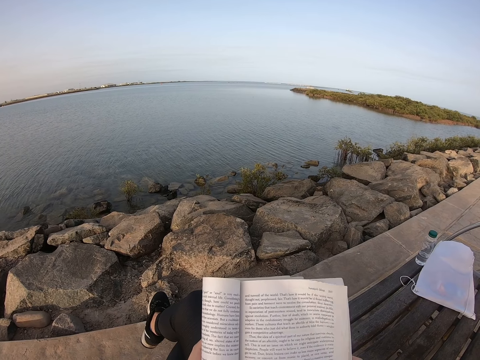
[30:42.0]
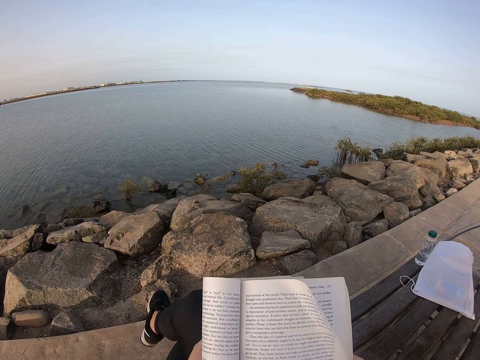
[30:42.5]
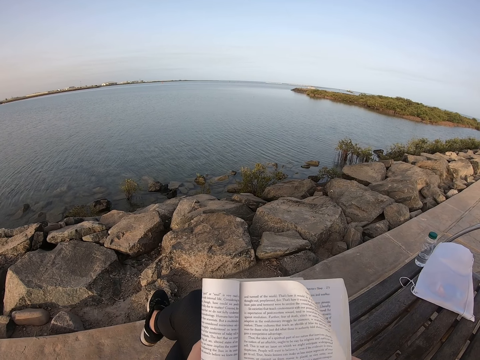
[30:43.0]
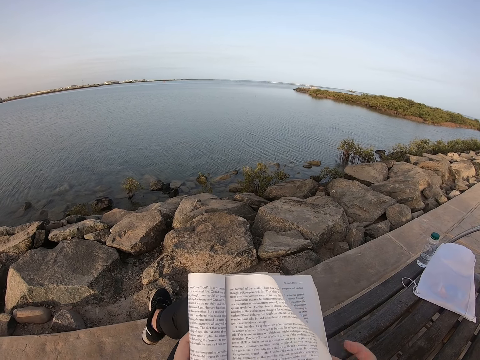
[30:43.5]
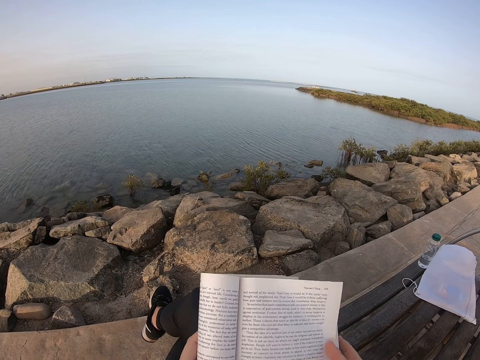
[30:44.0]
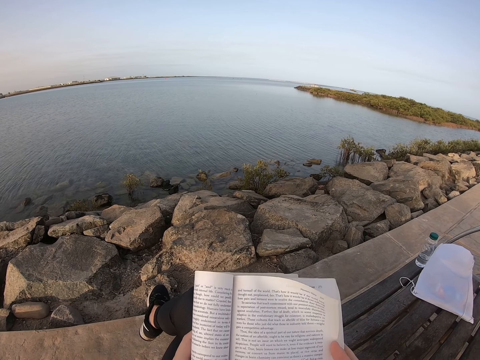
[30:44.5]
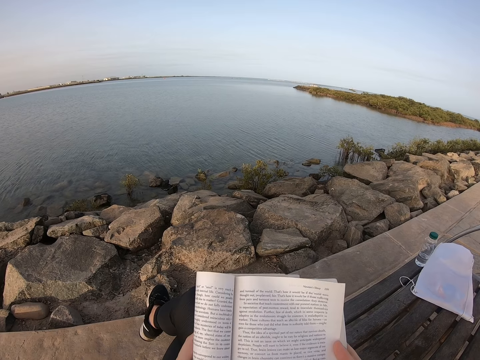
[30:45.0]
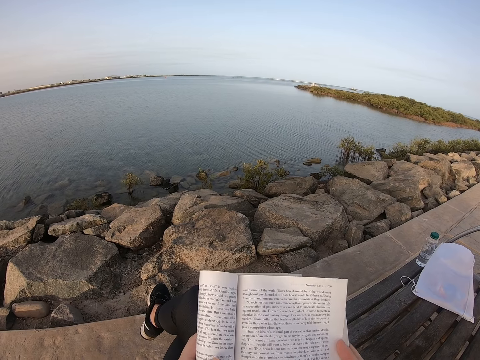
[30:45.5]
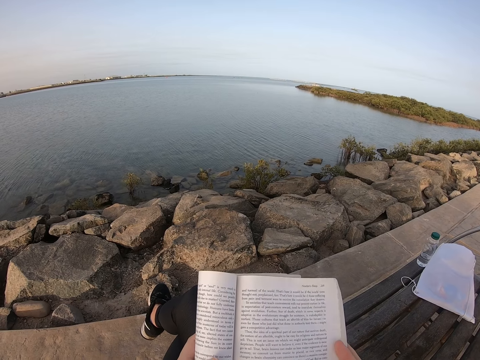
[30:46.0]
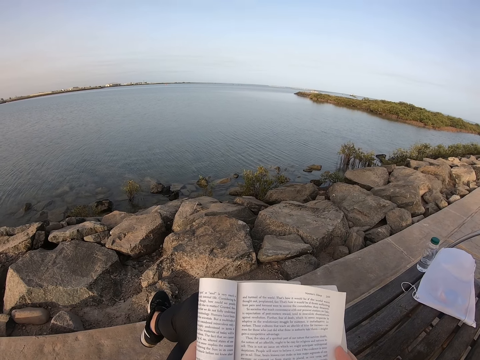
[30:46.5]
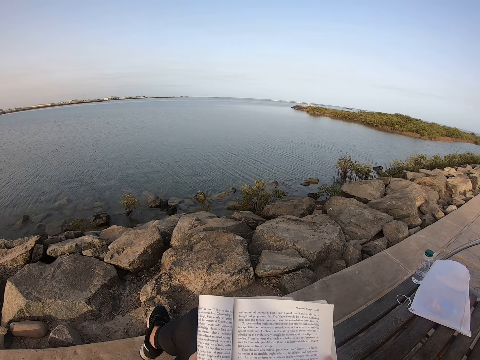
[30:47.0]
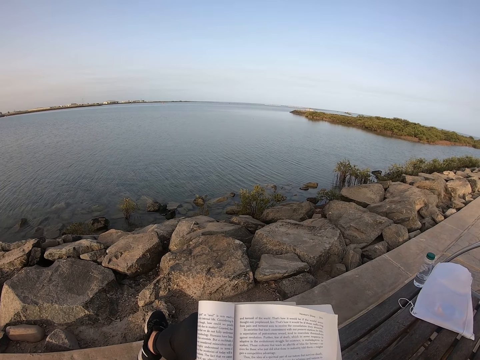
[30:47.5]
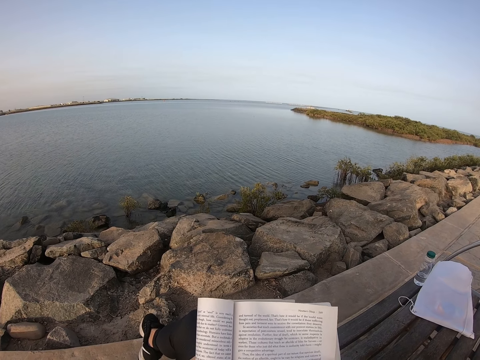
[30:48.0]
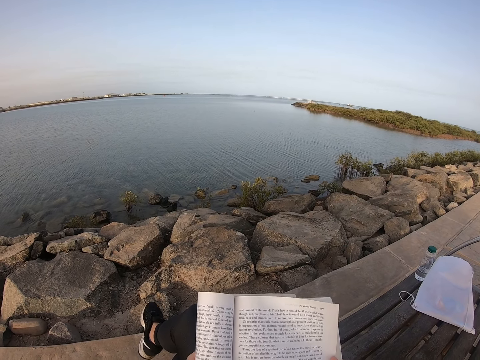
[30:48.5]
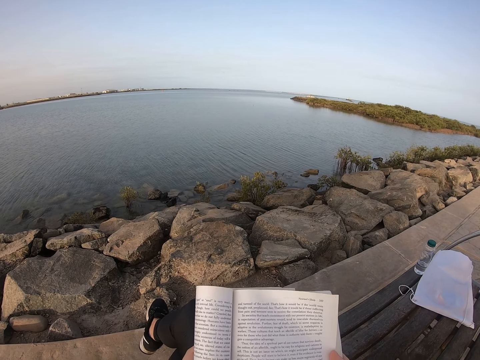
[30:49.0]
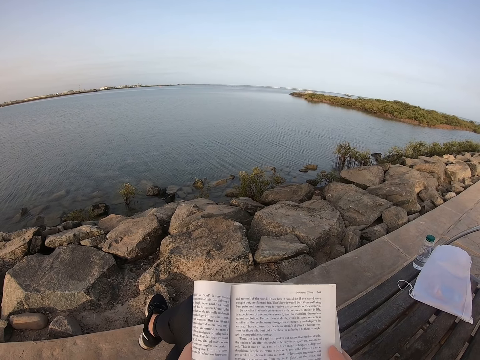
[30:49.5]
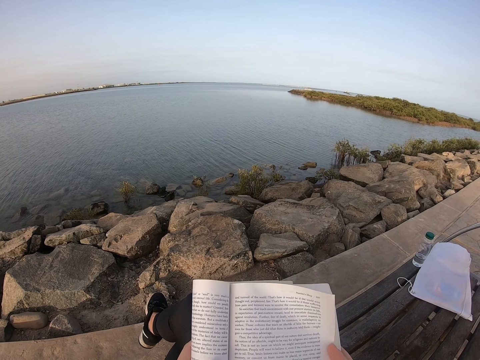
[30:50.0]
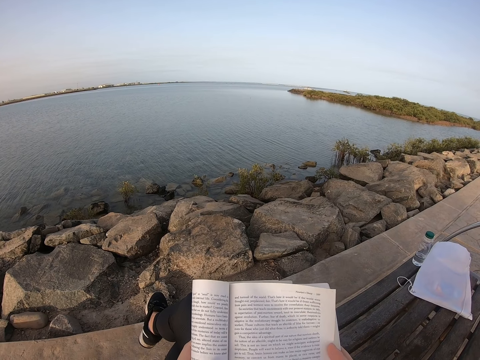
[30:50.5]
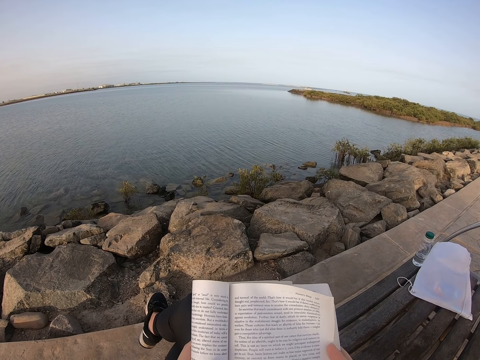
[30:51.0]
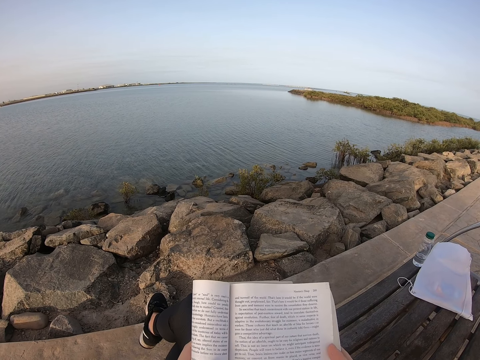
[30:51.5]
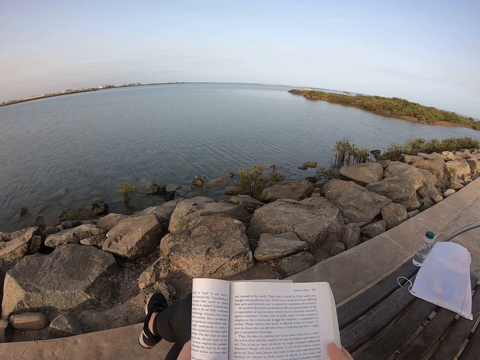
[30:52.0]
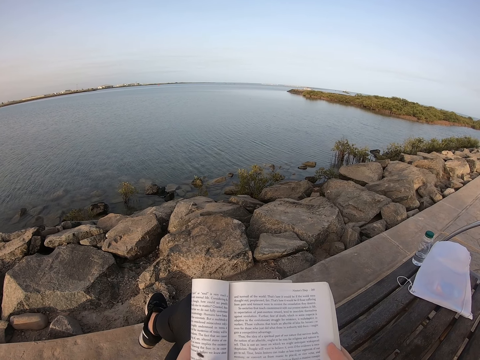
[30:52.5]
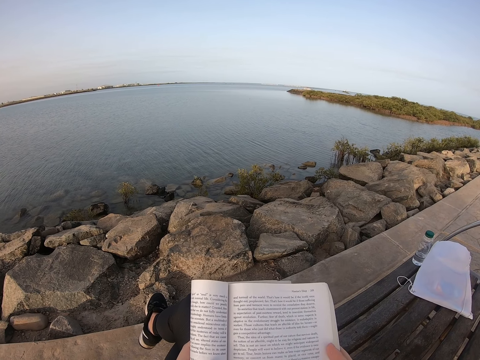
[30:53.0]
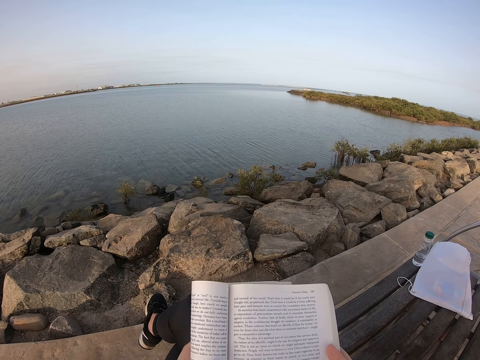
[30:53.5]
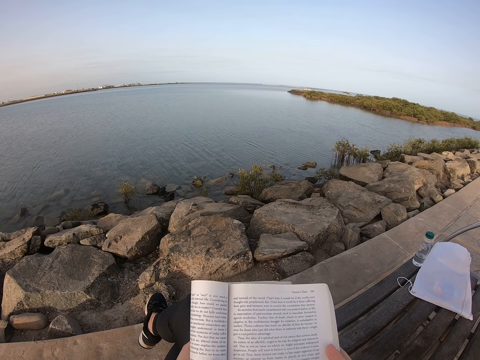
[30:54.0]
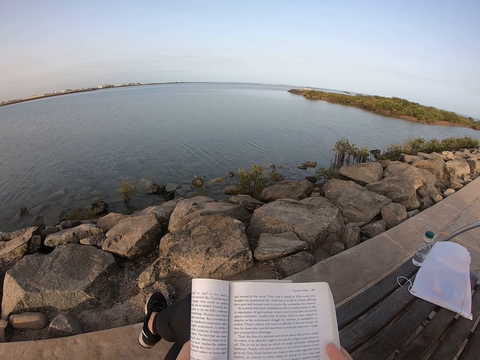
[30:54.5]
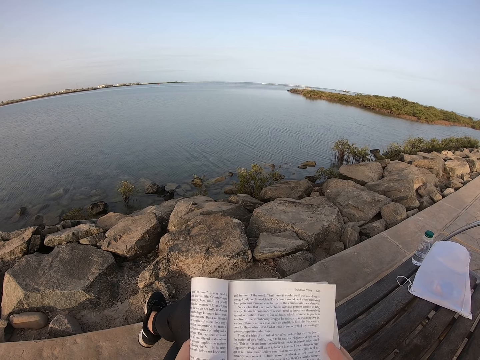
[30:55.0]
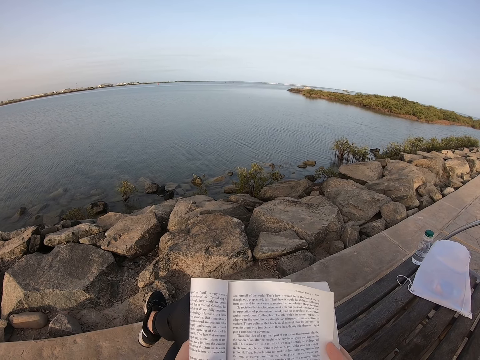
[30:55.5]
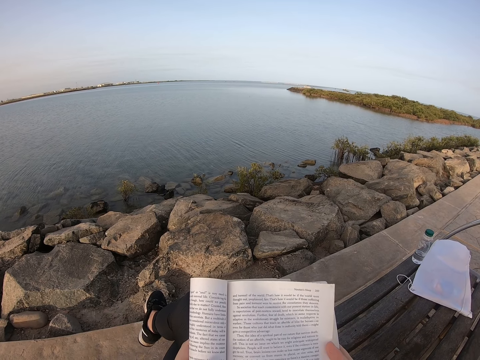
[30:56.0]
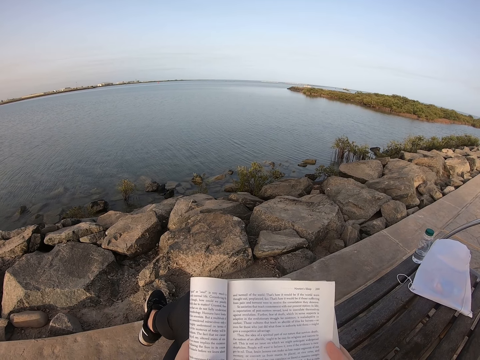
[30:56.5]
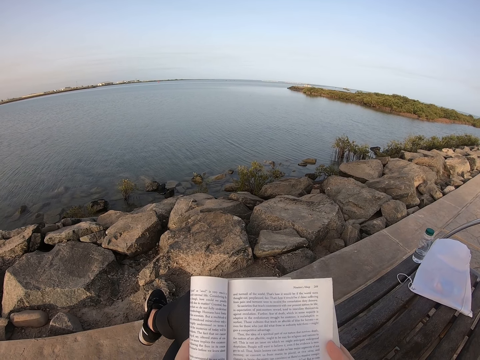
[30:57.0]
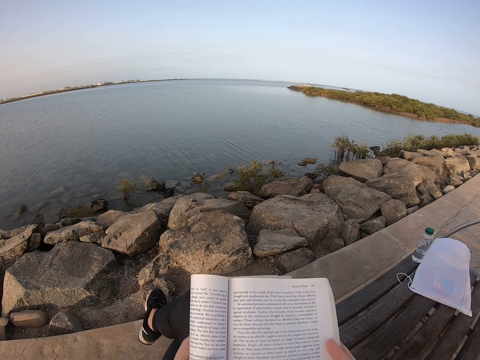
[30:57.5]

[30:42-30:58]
The camera wearer holds a page on the book. They move a foot. They read the book.

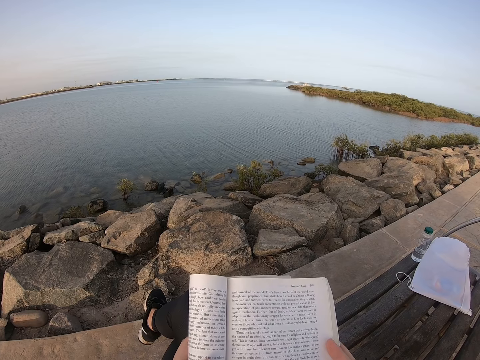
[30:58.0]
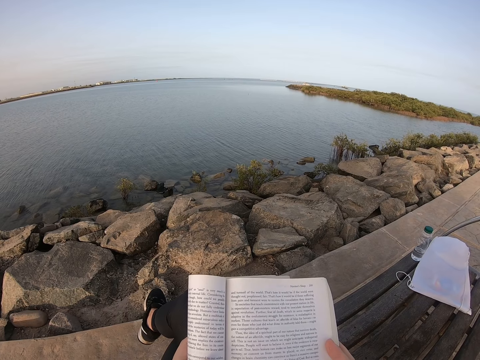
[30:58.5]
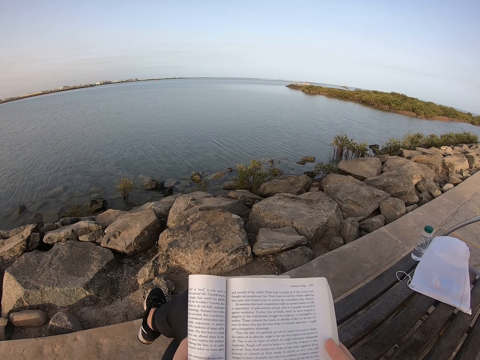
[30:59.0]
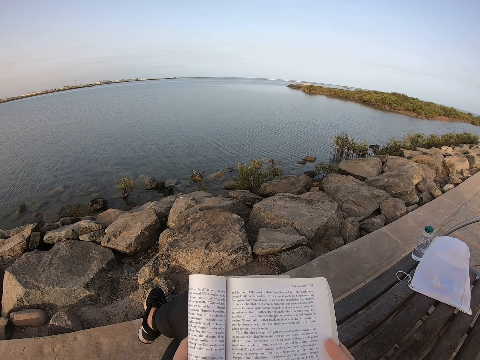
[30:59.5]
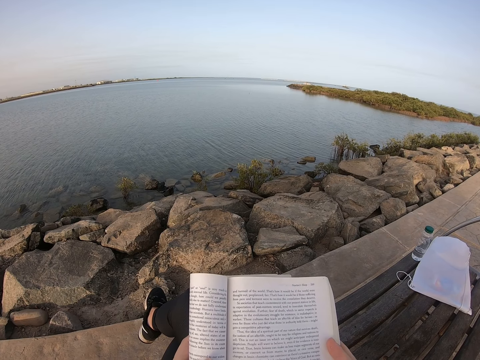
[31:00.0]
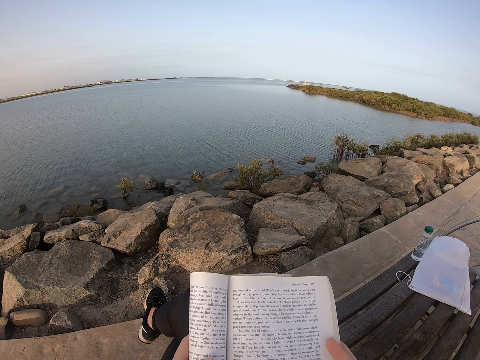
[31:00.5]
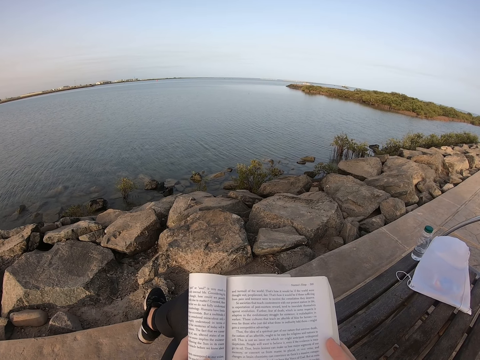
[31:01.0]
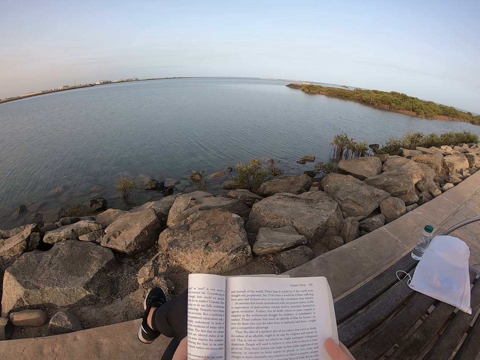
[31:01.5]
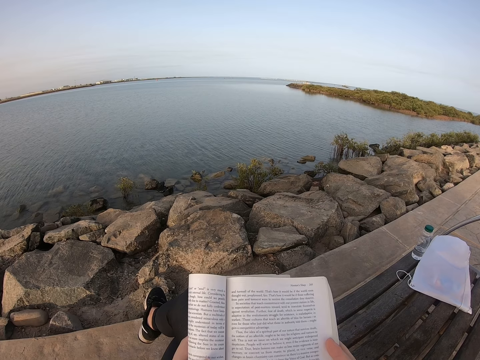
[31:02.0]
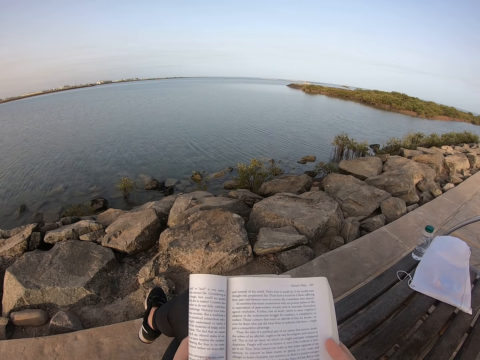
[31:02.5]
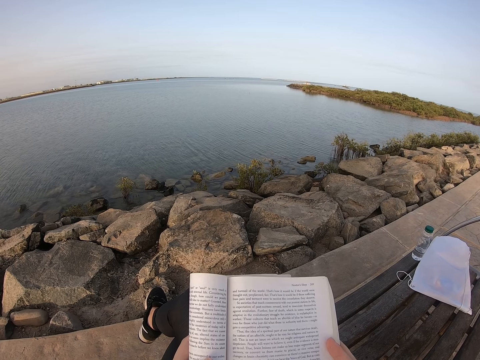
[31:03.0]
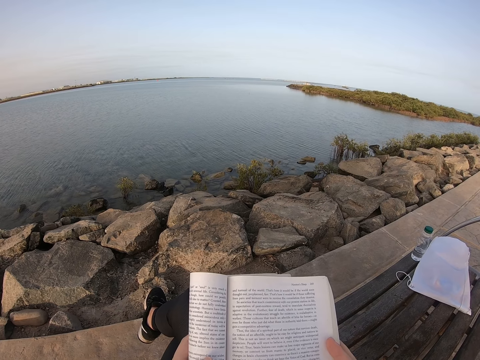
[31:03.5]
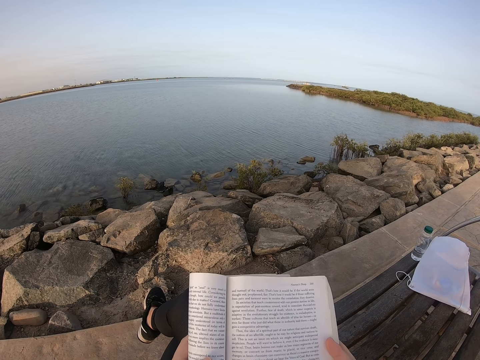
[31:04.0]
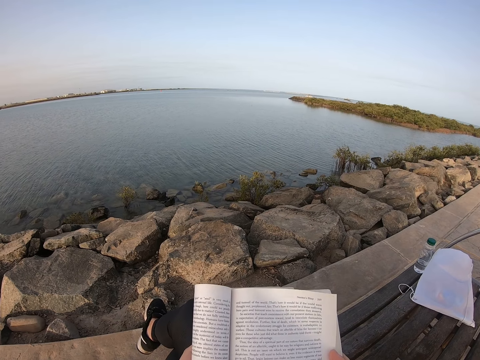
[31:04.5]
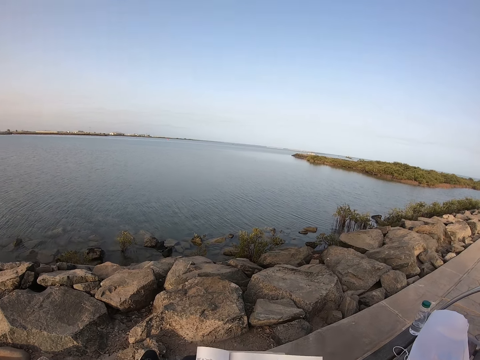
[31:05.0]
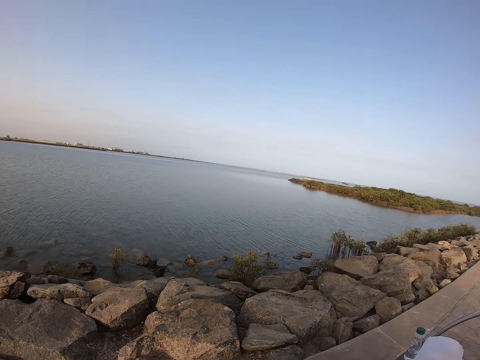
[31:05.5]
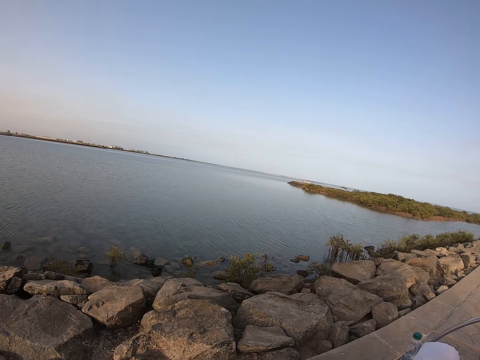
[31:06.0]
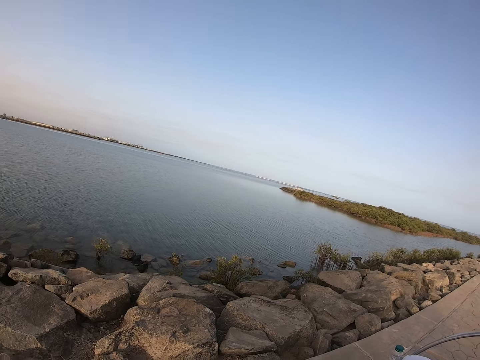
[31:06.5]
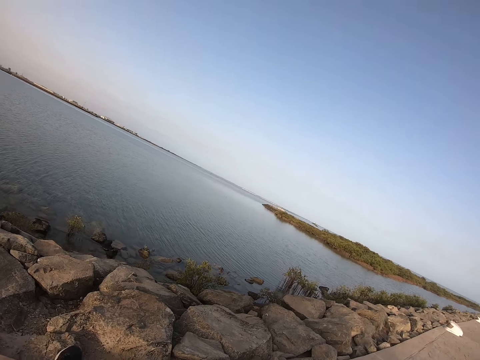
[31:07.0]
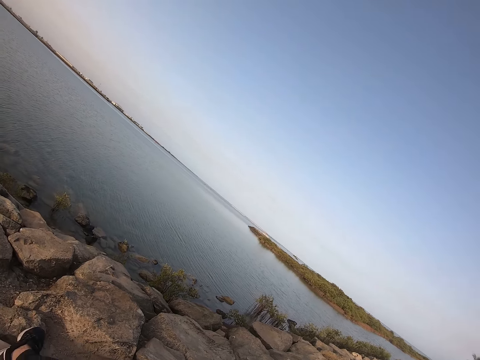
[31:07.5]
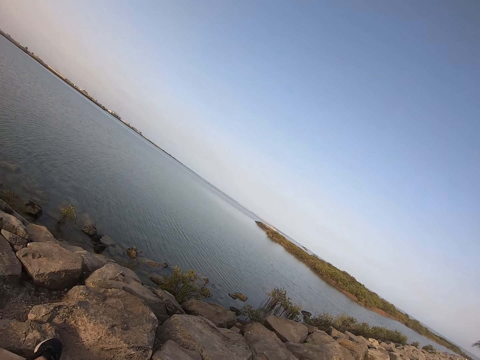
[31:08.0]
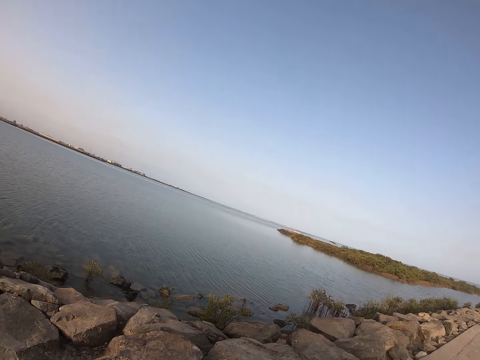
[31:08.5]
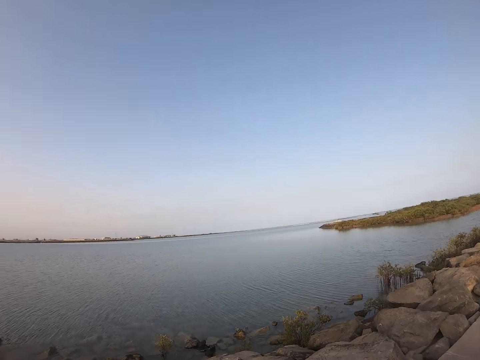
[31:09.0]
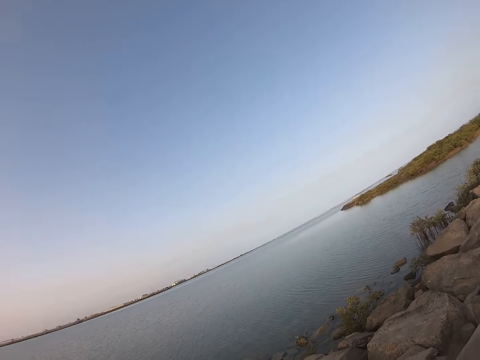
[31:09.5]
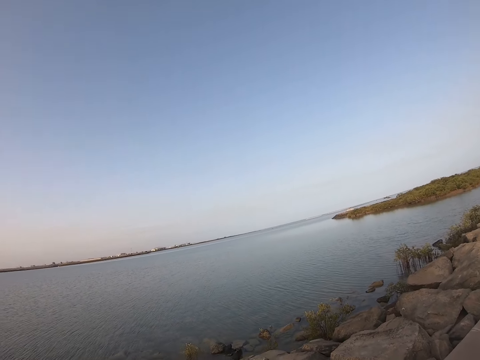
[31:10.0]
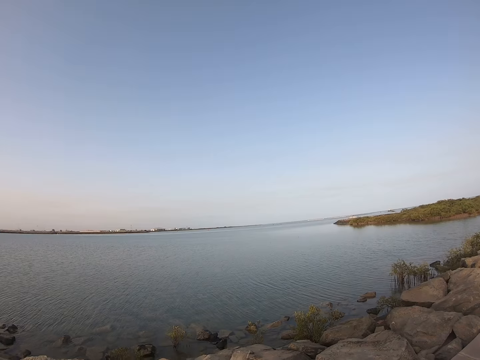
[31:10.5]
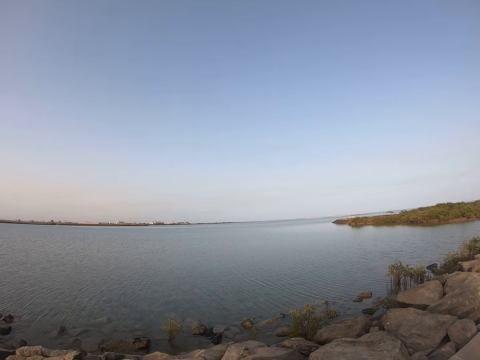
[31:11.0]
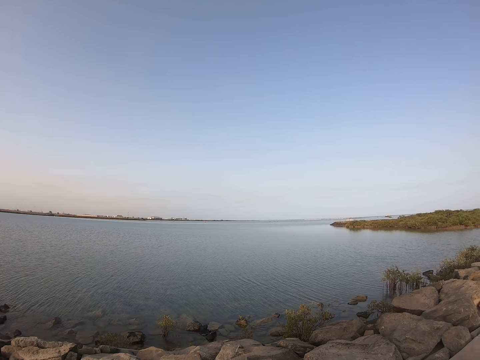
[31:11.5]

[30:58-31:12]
The camera wearer turns the head from side to side. They look around the river.
